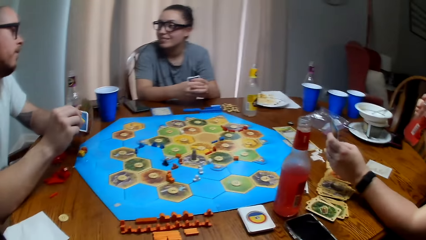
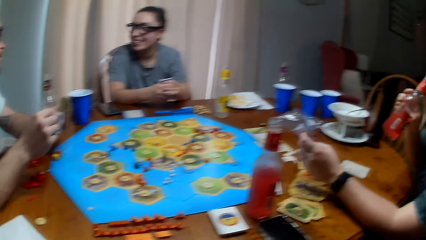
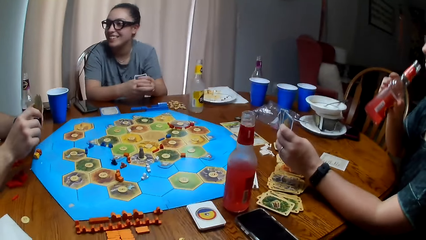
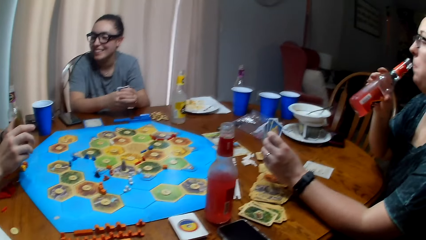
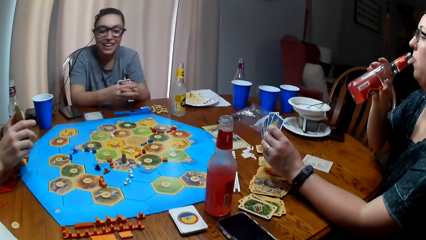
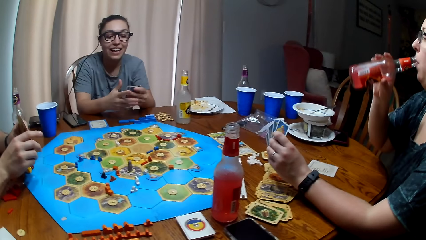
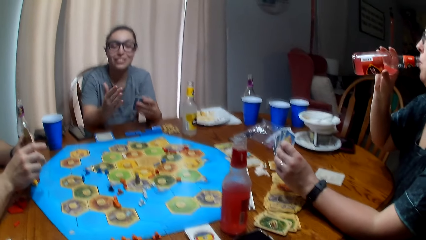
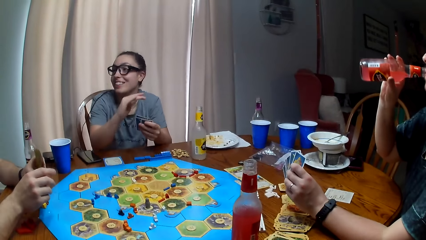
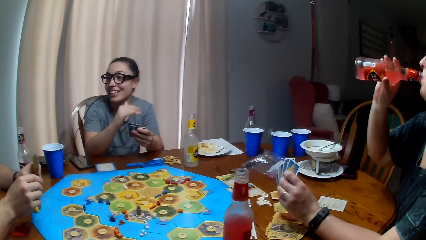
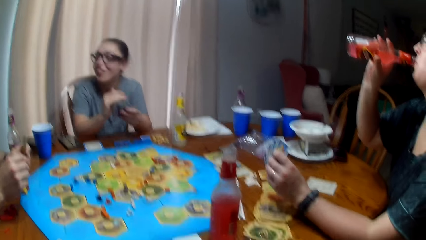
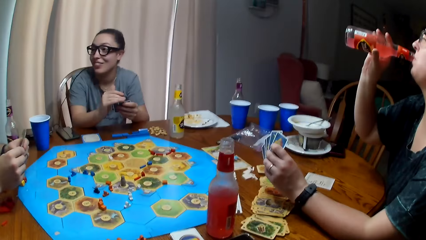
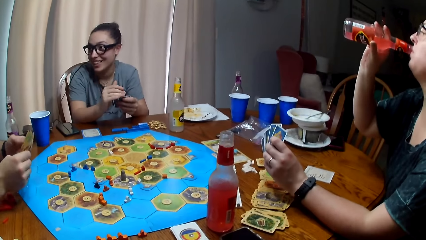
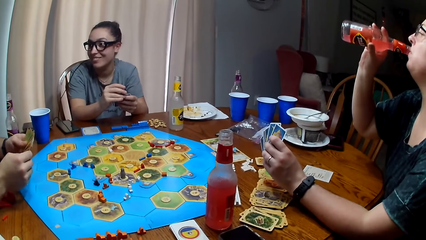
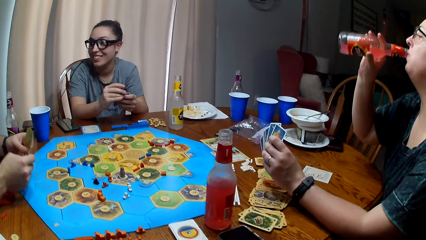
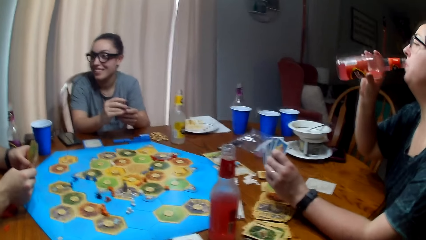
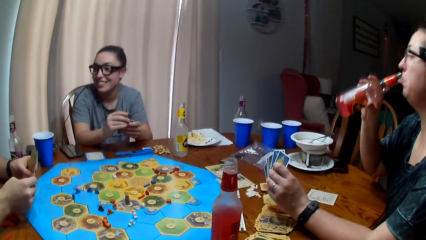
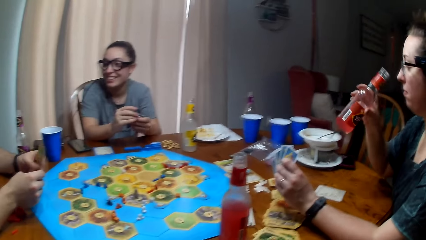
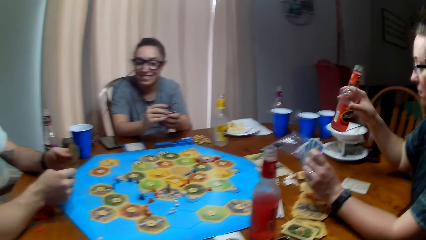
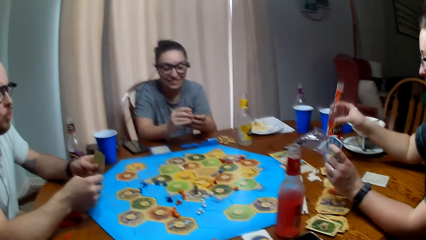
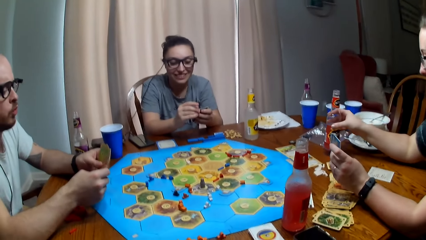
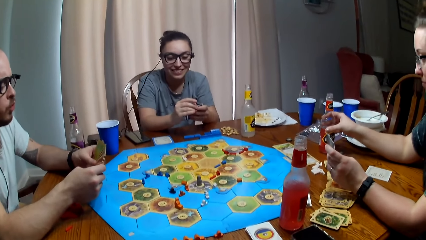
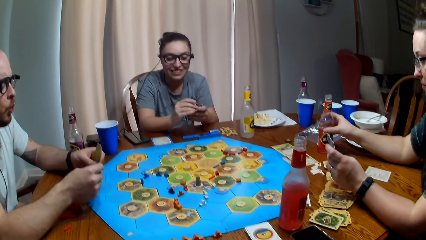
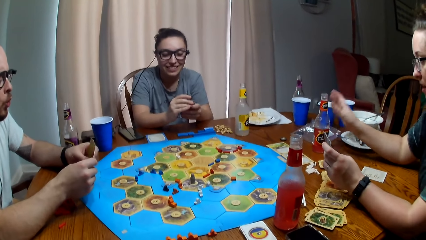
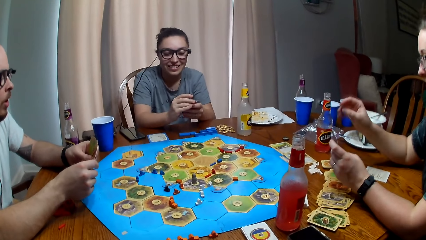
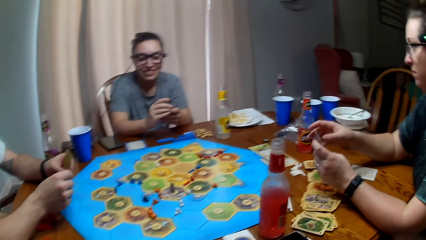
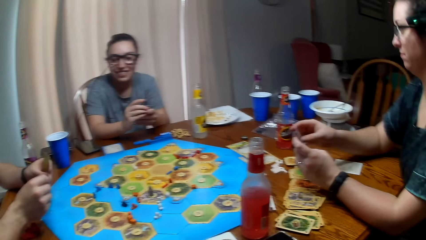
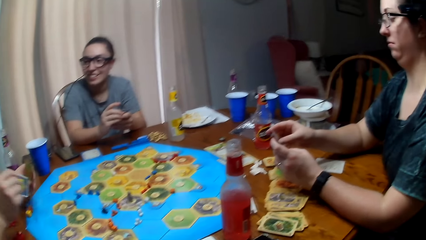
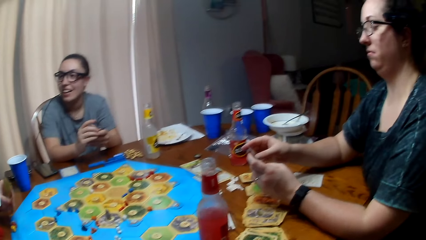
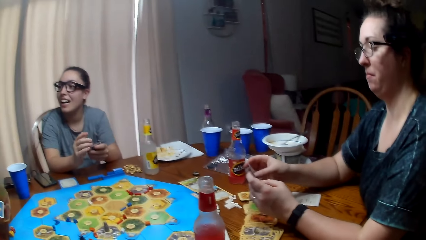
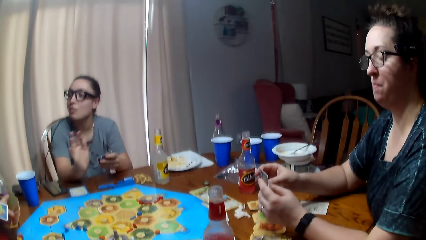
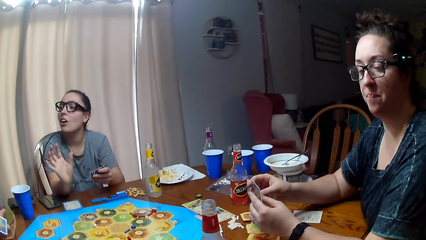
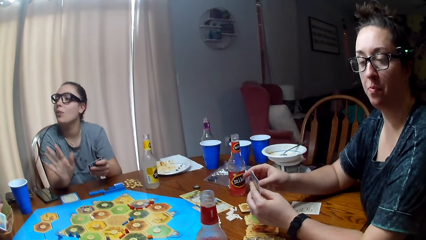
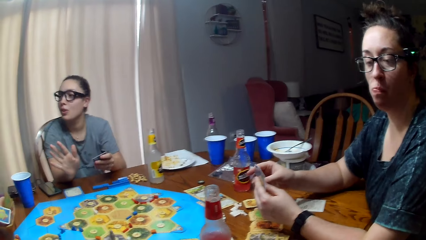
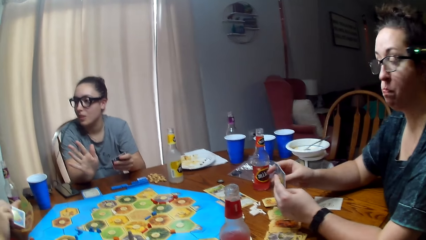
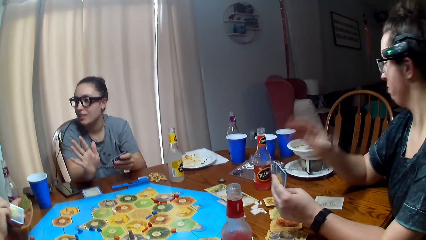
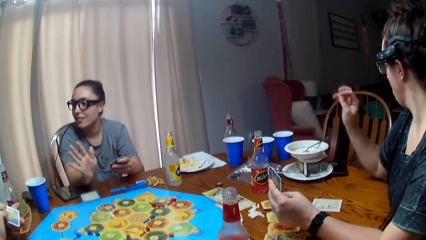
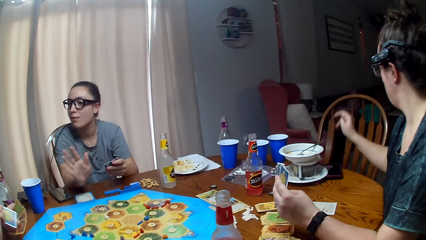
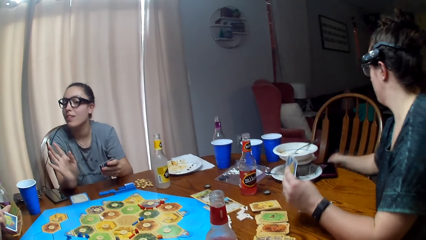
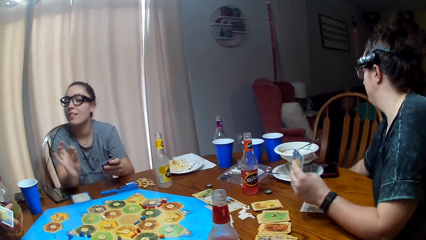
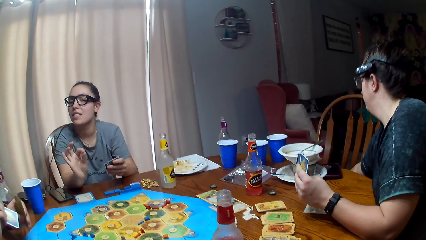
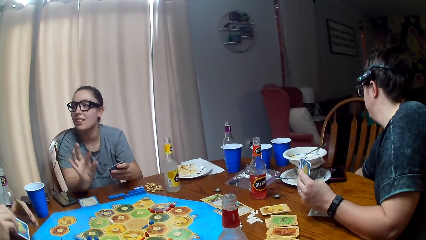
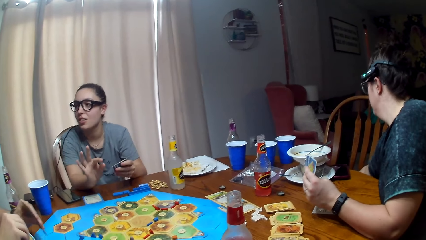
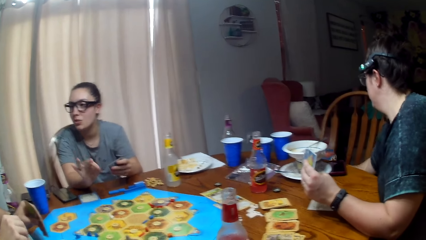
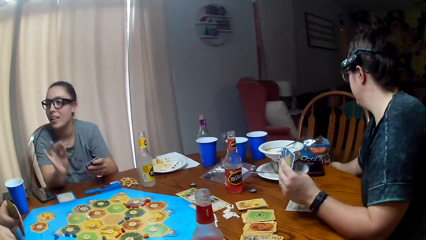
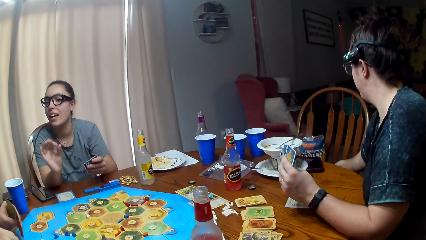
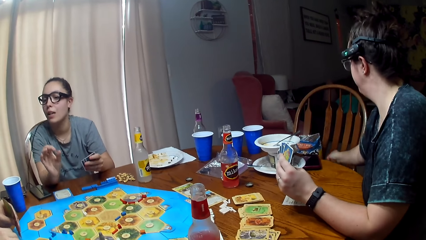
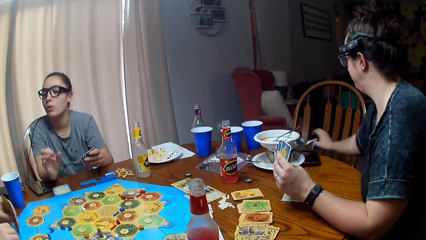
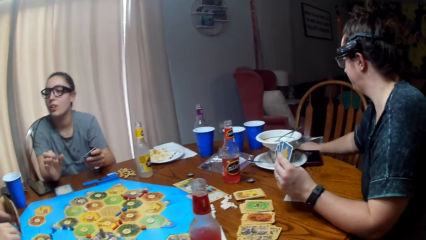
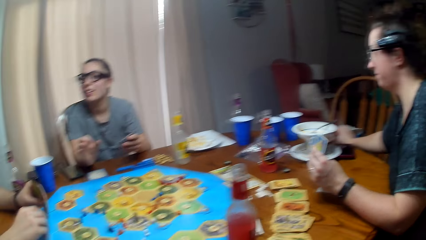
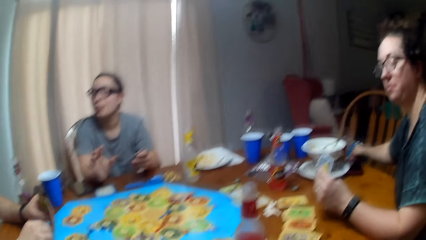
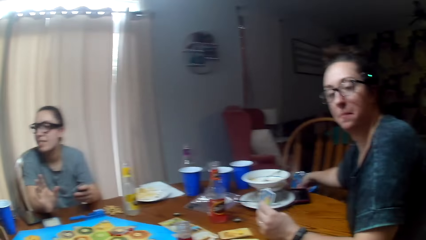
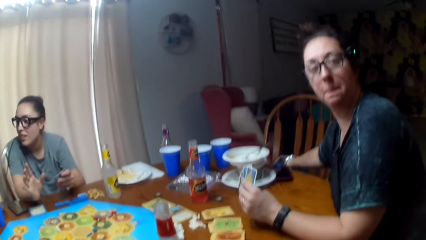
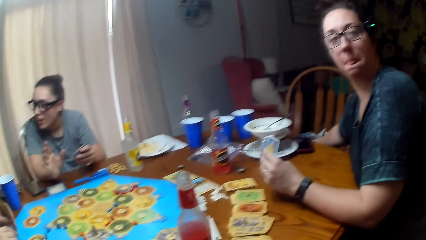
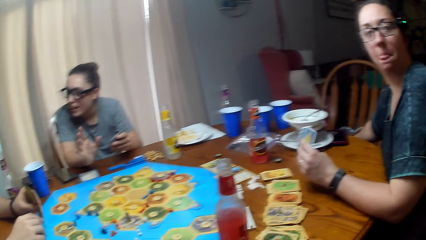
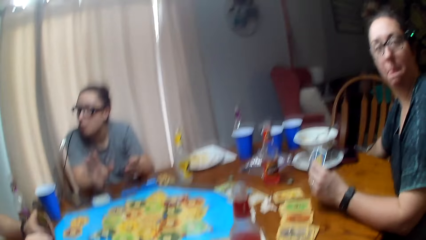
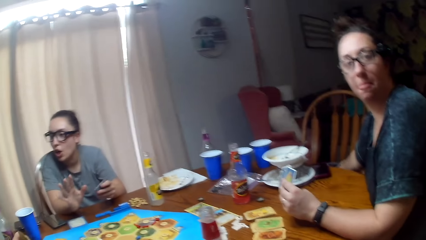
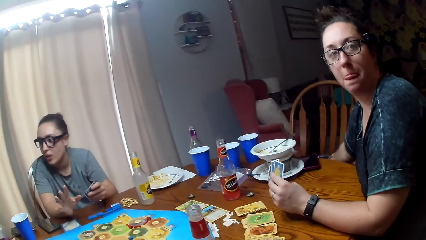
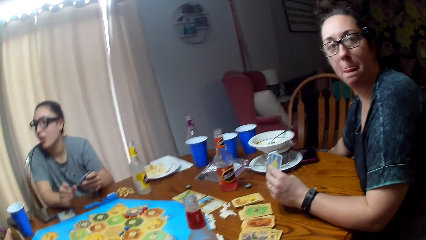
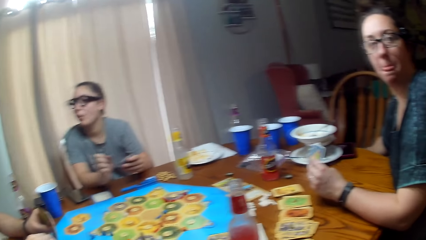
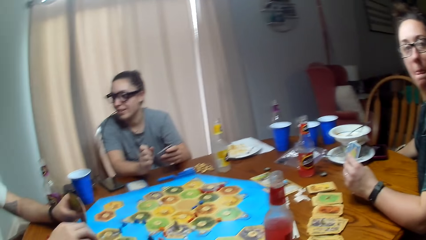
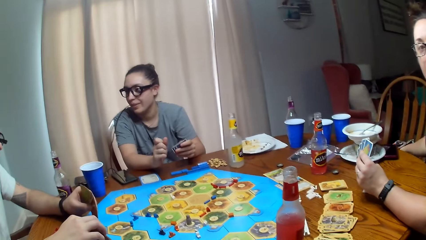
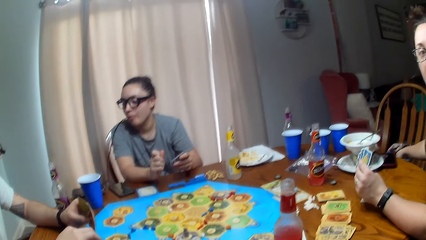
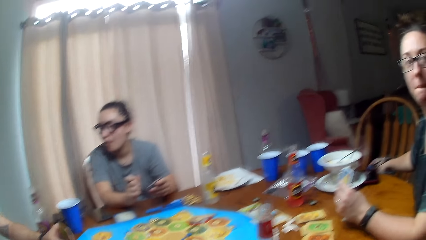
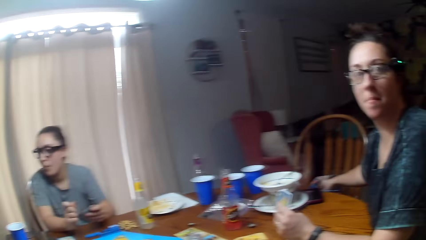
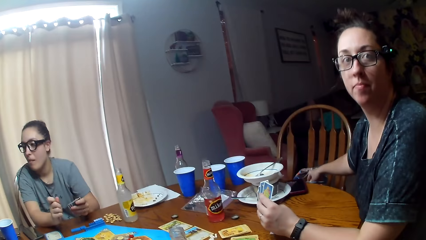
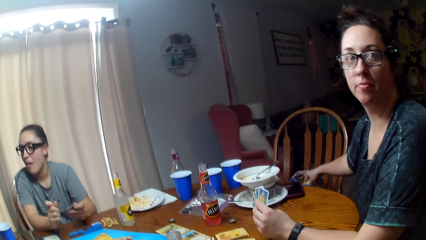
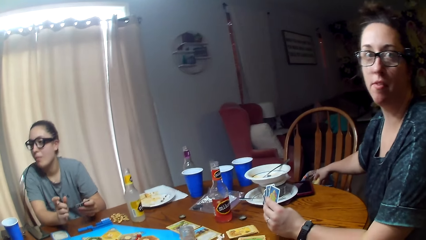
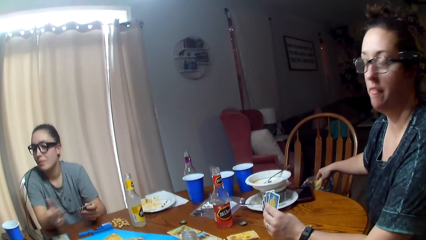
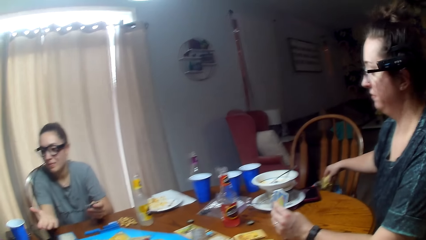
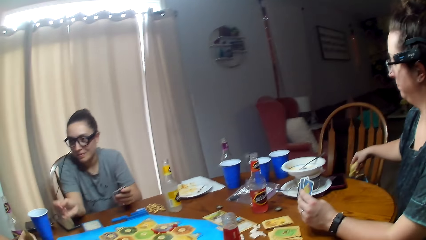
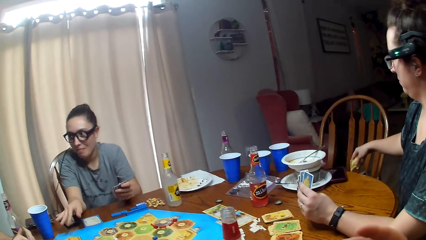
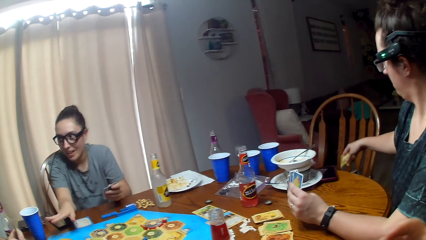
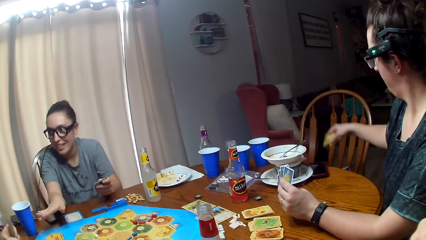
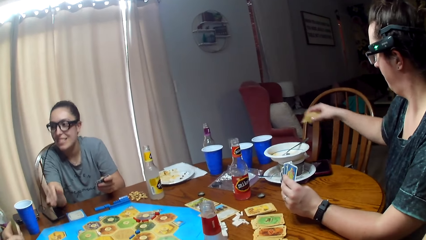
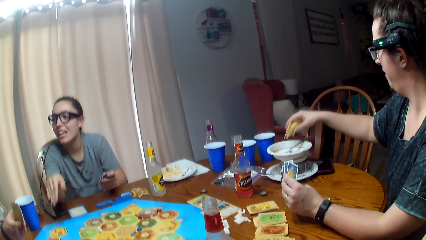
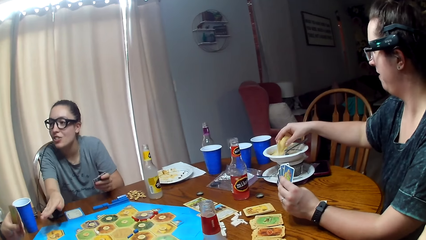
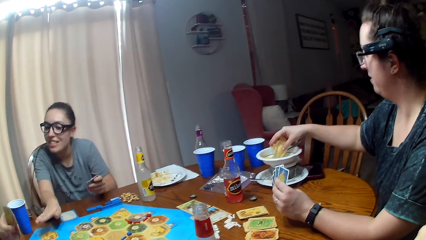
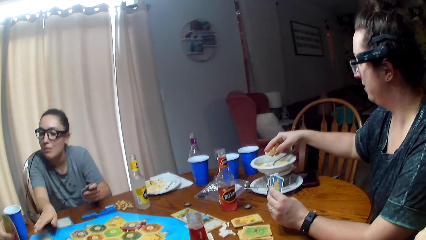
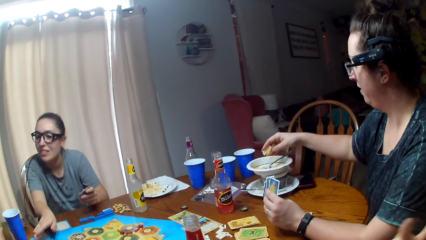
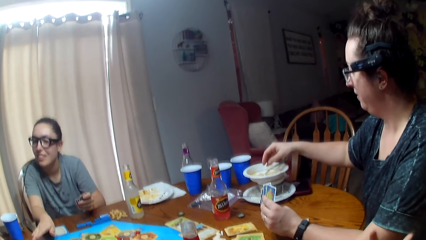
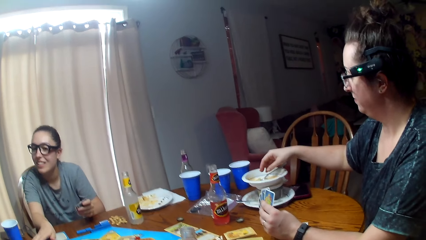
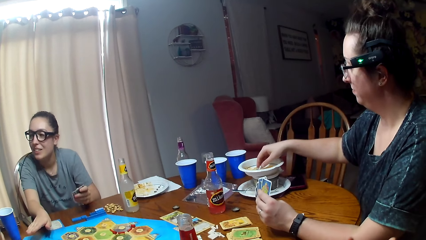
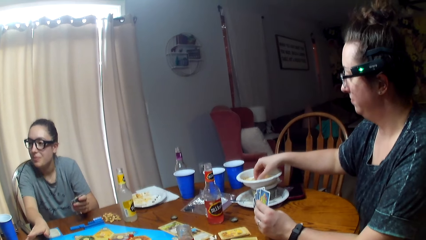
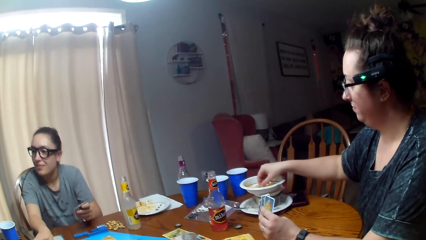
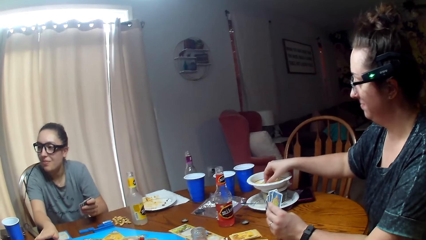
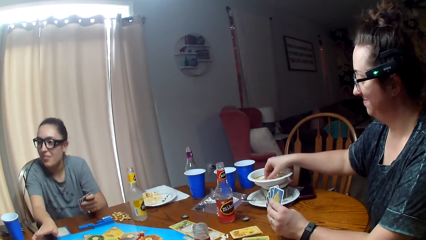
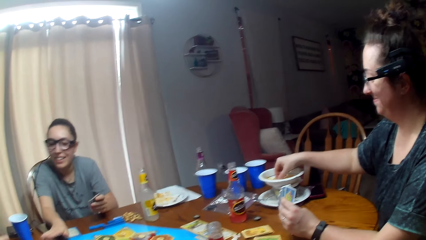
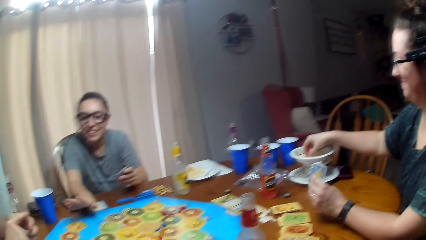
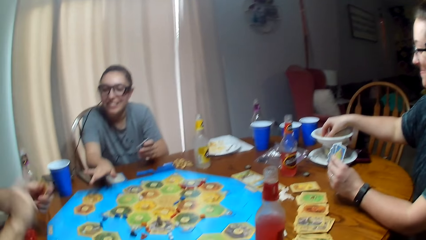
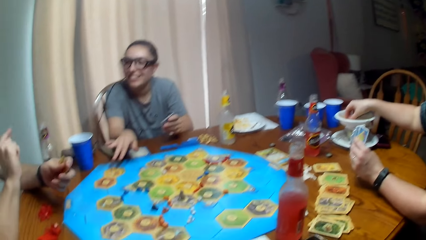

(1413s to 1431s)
Someone talks. A person drinks soda from the bottle. Someone talks. The person puts the bottle on the table. The camera wearer dialogues with the person and two other persons. Someone talks. The first person picks a crisp from the wrap. The camera wearer talks. The first person puts the crisp on the plate.
